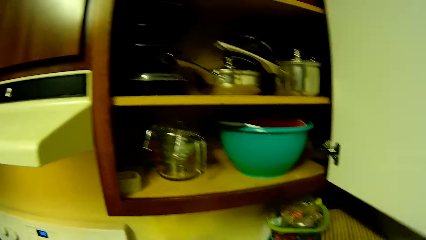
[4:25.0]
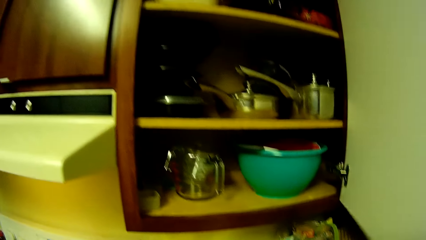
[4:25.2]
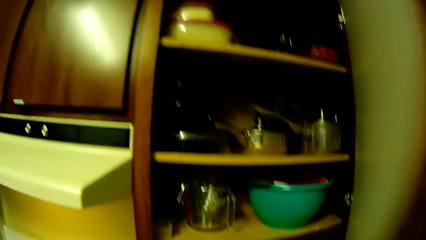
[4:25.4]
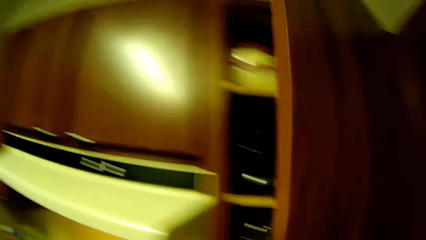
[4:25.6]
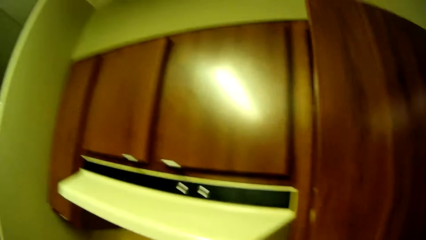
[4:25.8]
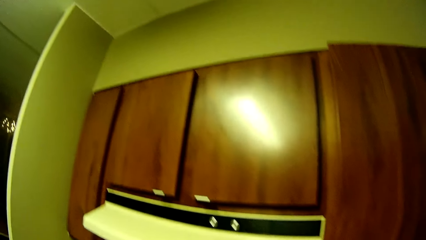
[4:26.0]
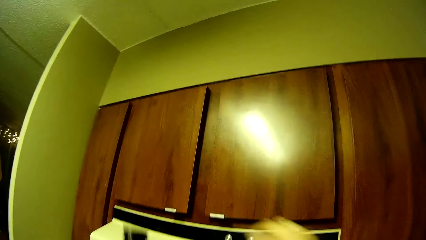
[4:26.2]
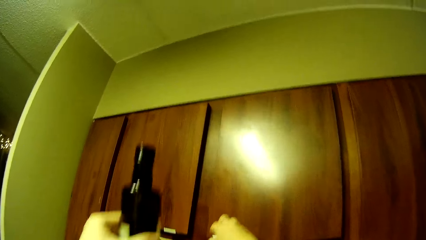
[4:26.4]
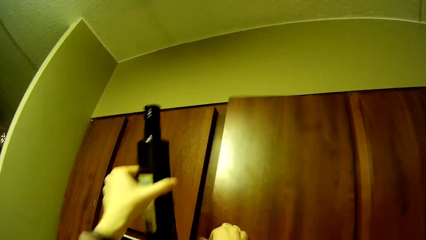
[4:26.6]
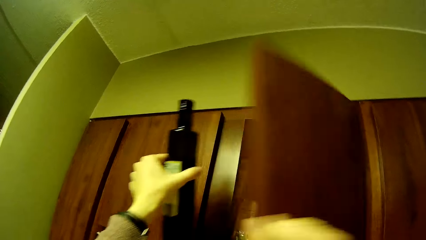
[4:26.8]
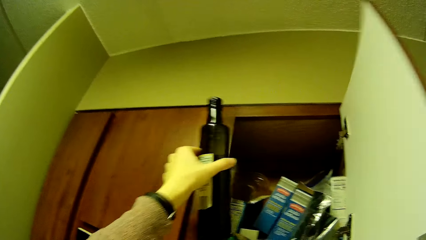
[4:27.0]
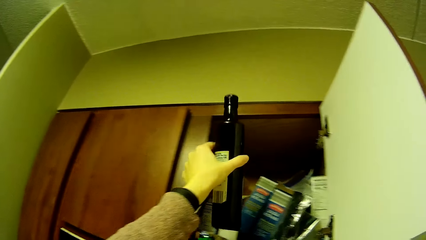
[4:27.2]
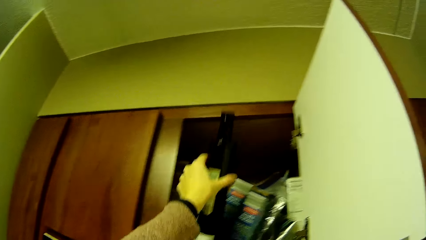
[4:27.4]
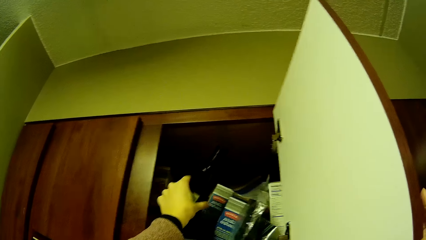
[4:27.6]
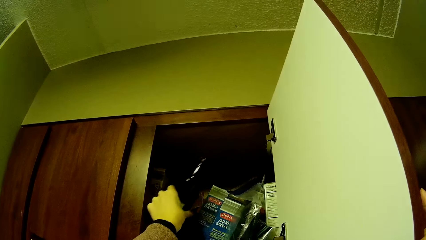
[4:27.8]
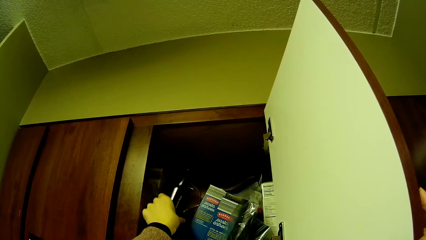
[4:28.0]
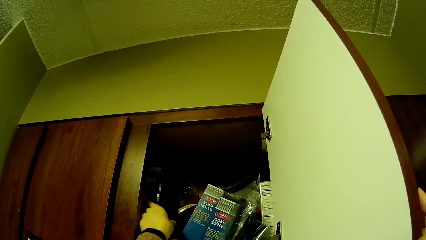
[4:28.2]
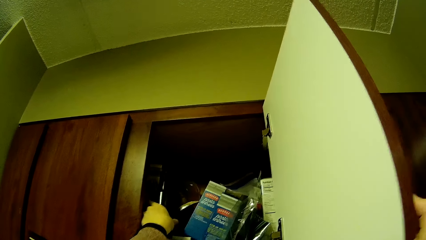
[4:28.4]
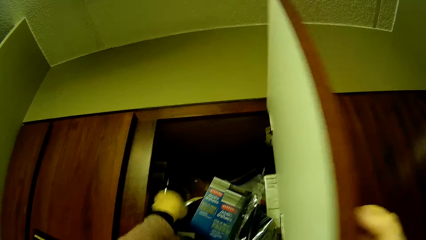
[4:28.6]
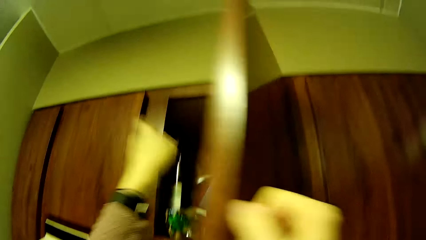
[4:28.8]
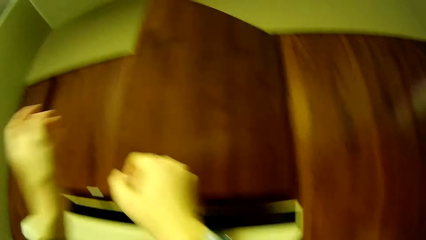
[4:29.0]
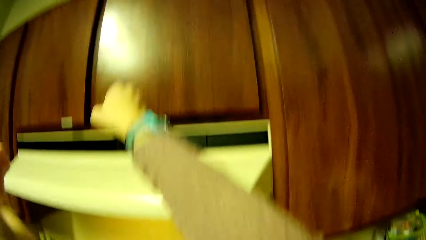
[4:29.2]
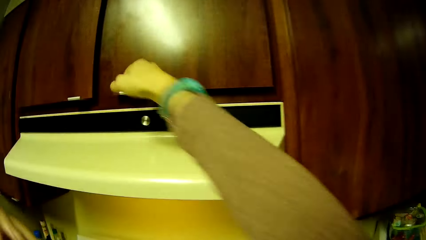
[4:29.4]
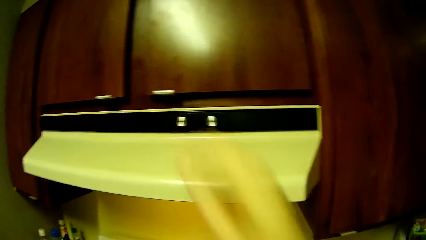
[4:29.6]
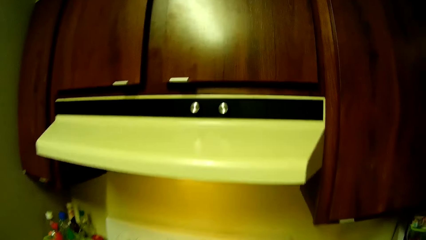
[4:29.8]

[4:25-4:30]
The camera wearer places a jug in the shelf. She closes the cabinet drawer with her right hand. She picks up a bottle with her right hand. She opens a compartment of the kitchen cabinet with her right hand. She puts the bottle into the compartment. She closes the compartment with her right hand.

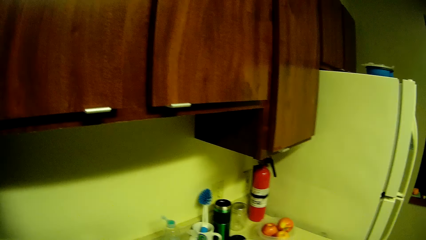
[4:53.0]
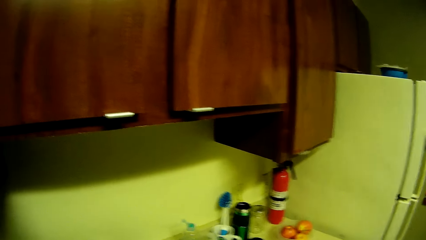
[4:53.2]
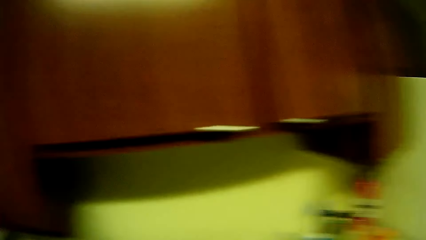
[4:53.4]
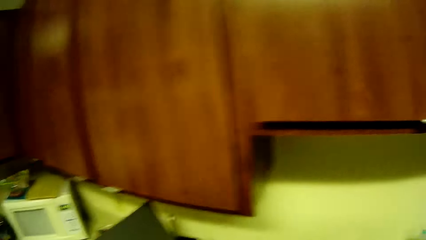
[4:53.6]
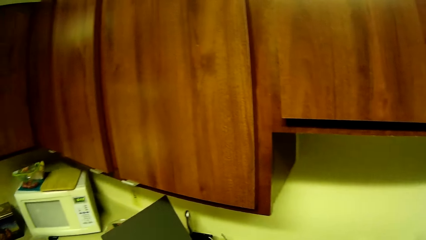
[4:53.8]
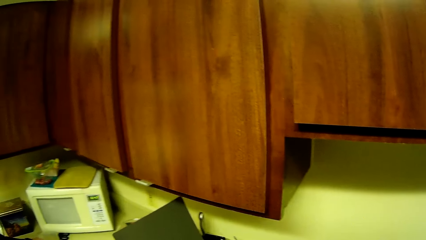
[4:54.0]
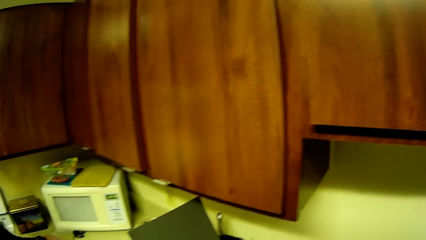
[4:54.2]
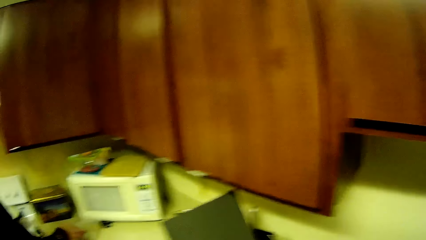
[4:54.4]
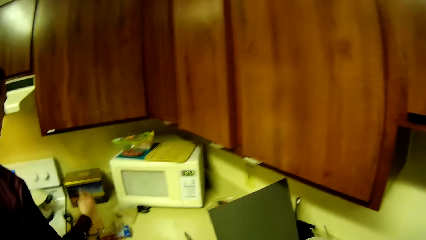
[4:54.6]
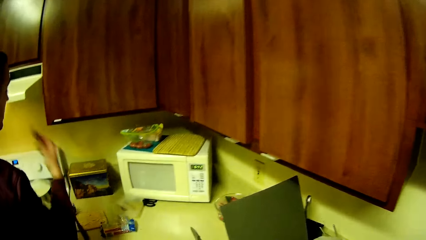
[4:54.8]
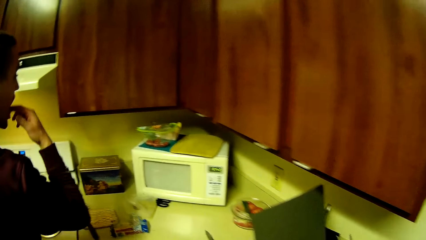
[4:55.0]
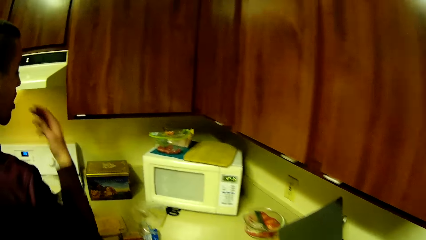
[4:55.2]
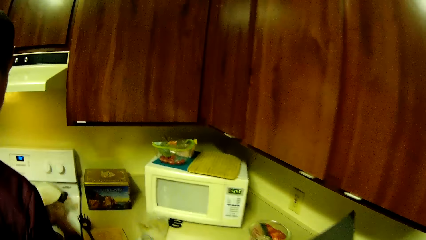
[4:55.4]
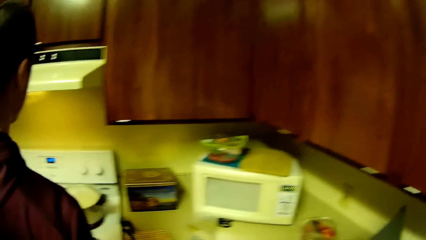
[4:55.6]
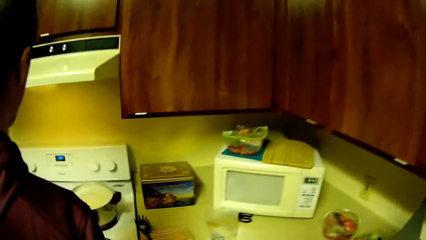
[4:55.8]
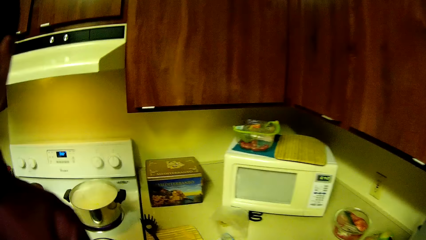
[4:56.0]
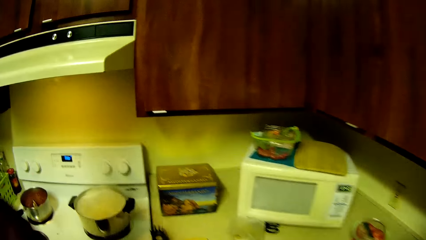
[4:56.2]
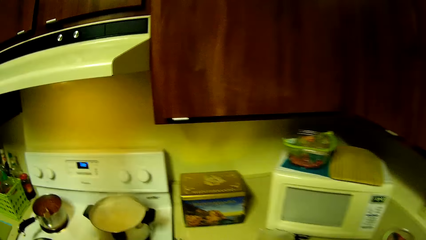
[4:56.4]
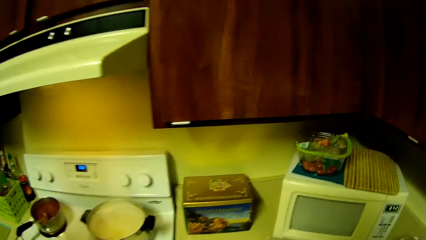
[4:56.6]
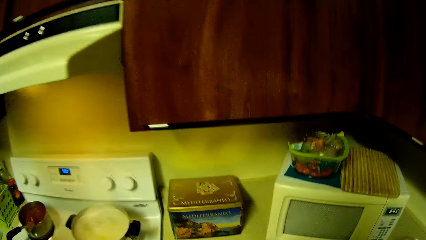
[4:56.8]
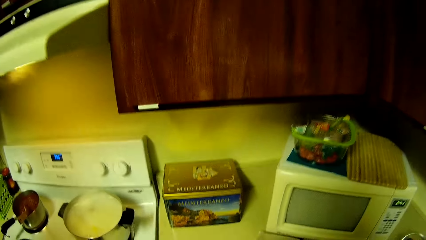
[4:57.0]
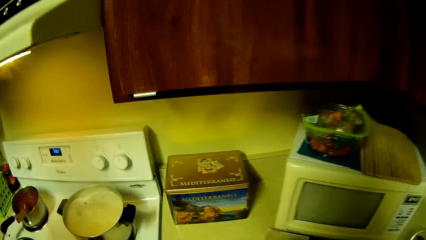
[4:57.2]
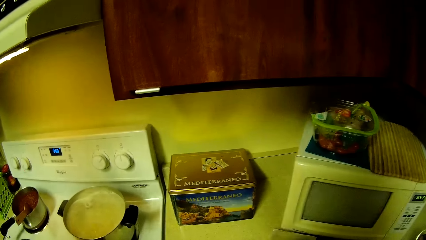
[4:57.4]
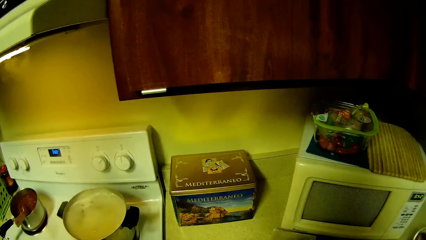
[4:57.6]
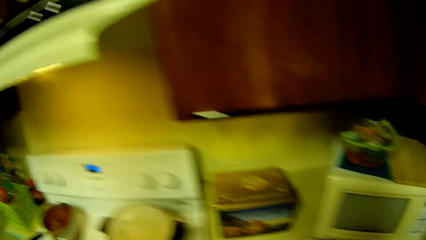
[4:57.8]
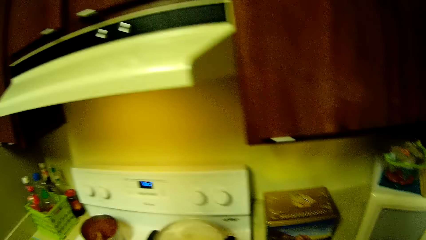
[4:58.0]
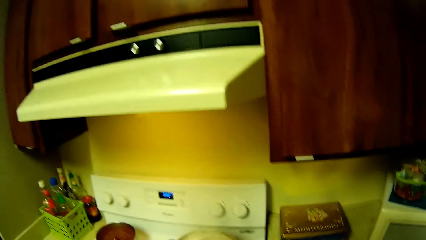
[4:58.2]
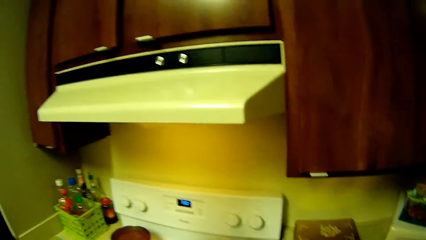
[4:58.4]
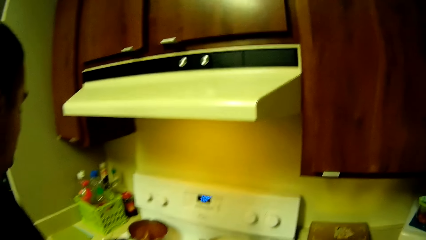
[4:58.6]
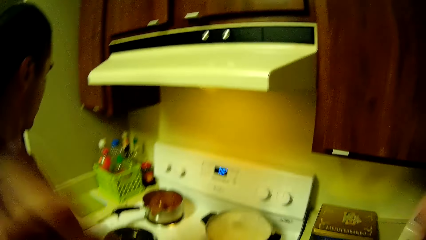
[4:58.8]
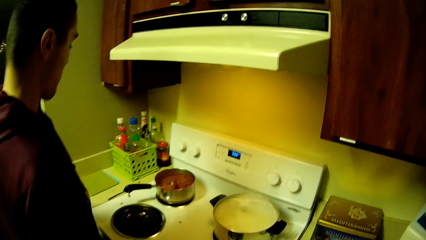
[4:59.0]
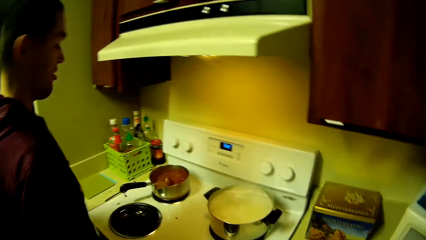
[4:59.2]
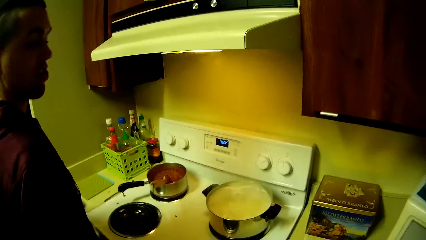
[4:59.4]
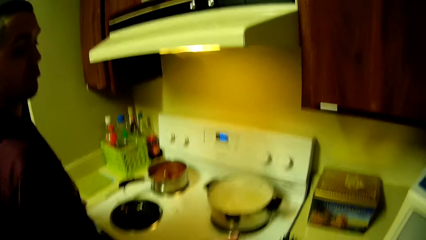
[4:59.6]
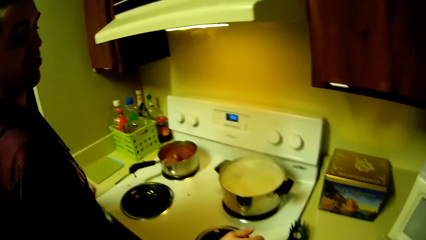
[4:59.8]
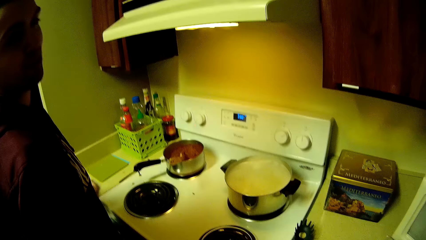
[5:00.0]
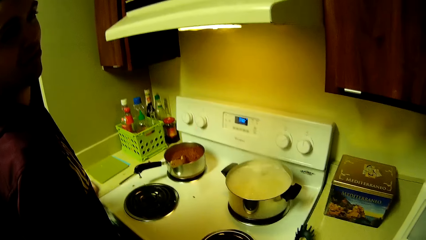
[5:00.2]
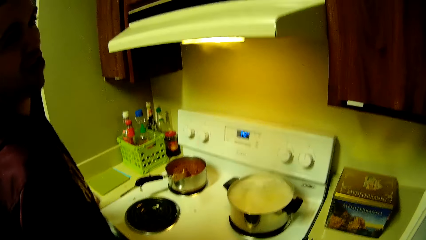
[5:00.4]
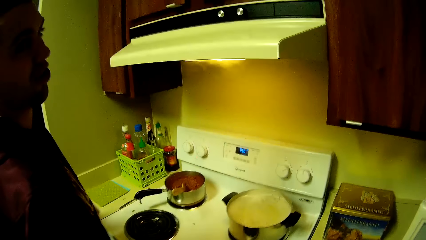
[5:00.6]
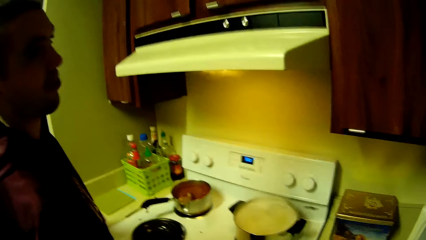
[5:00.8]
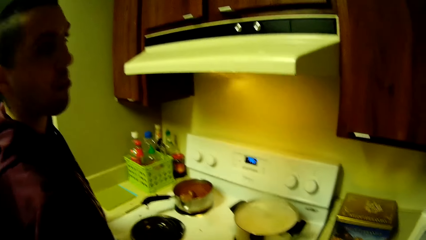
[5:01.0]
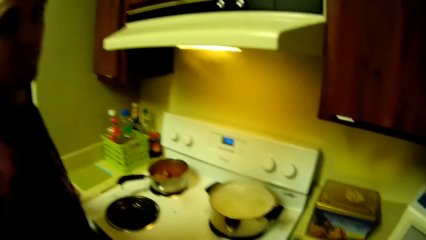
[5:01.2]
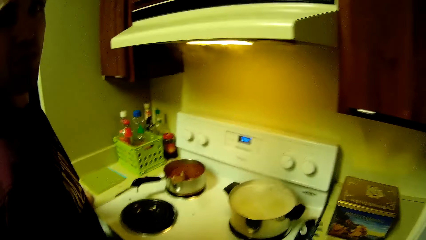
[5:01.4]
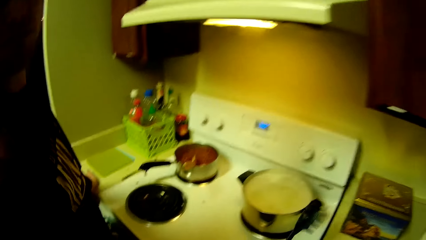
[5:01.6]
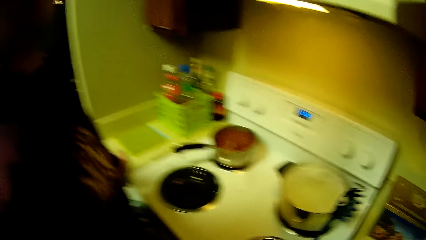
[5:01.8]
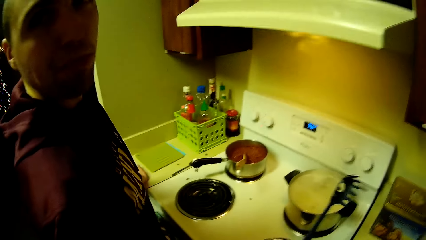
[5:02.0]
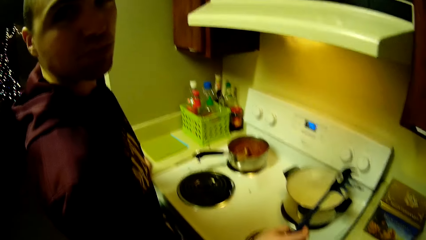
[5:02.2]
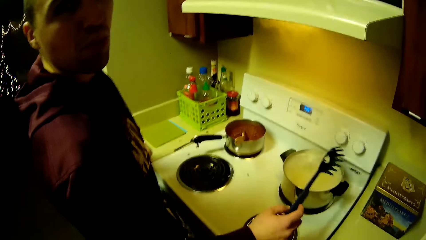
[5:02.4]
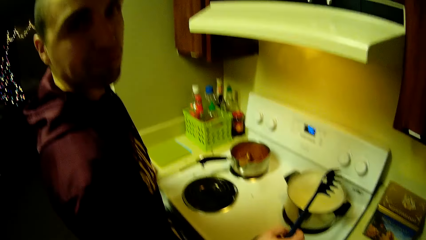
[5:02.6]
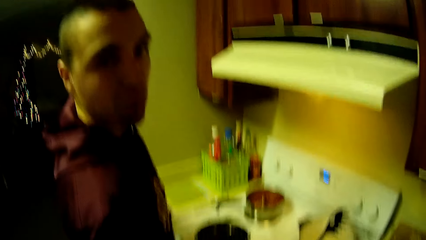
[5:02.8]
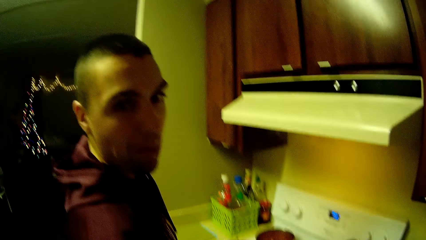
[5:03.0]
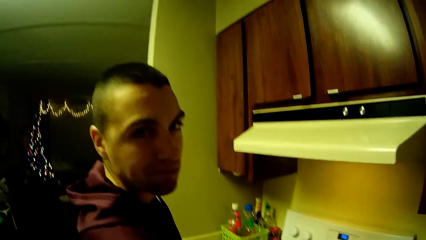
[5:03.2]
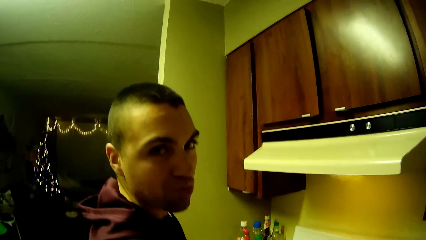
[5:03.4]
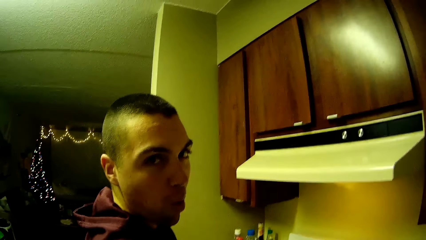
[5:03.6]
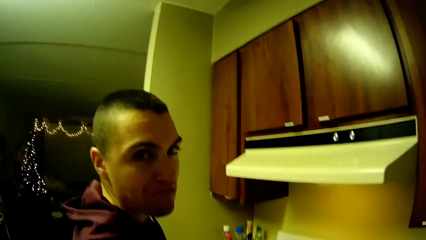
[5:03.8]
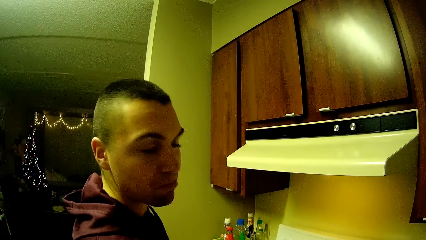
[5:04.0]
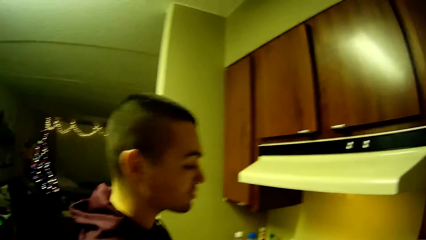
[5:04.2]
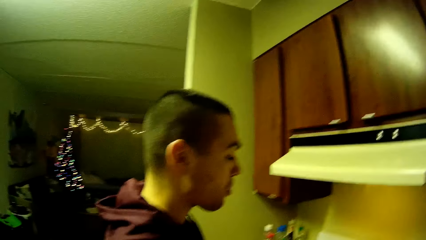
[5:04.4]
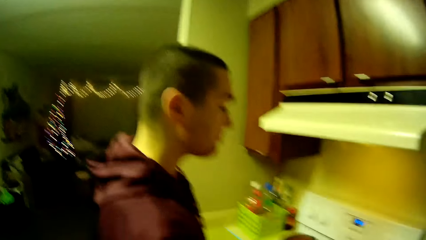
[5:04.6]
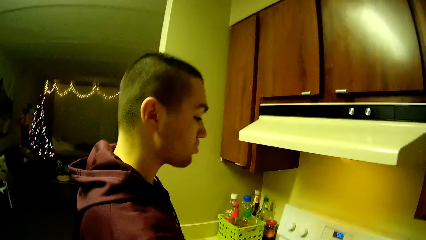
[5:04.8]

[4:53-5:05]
A man picks up a biscuit from a packet of biscuits with his right hand. The camera wearer places something on the mouth. The man eats the biscuit in his hand. The camera wearer touches her head with her hands. The man picks up a pasta spoon from the kitchen counter with his right hand. The camera wearer holds a spaghetti catch spoon.
